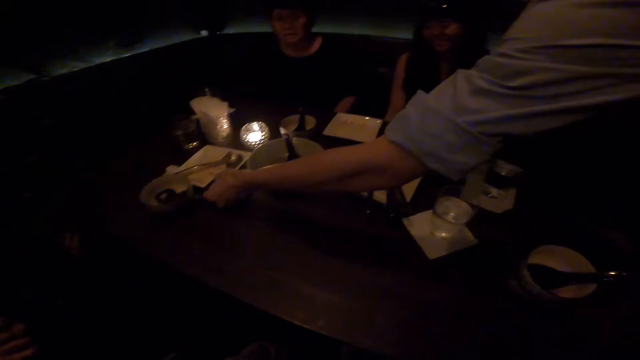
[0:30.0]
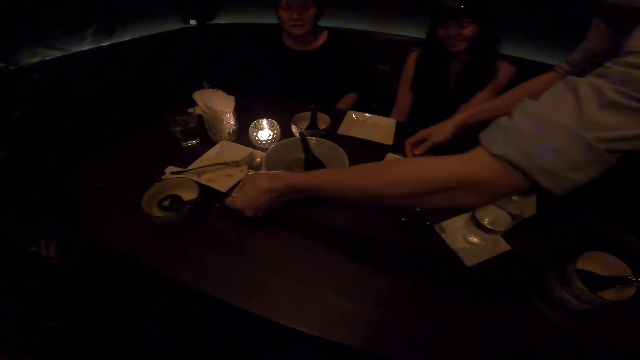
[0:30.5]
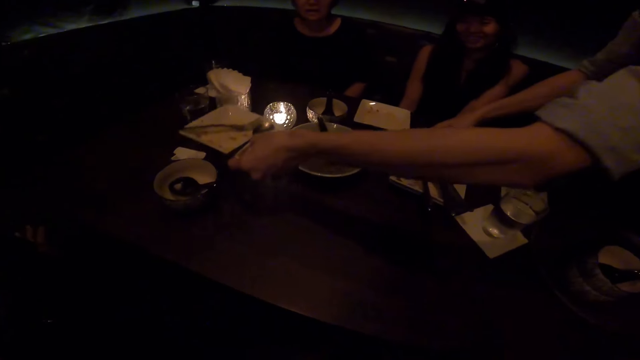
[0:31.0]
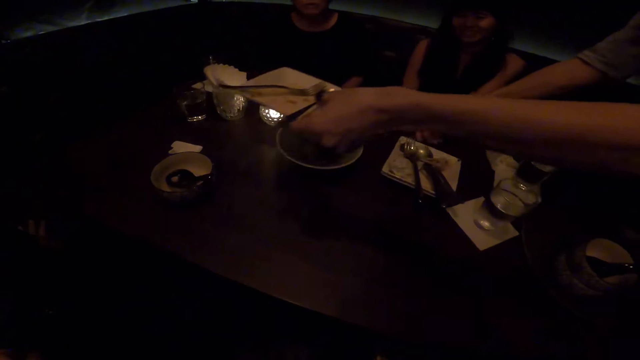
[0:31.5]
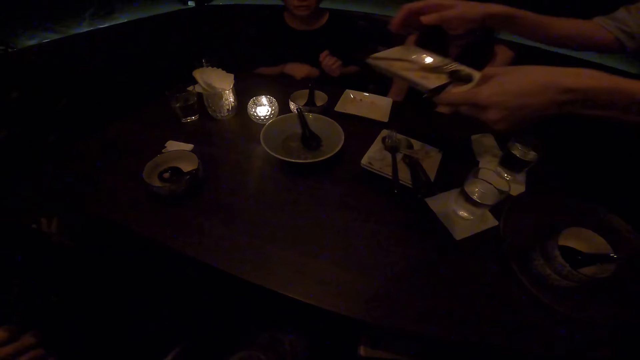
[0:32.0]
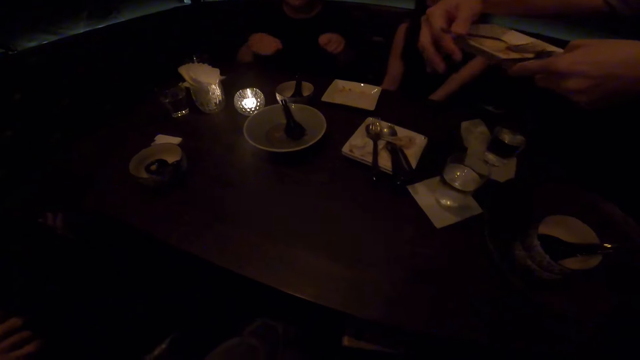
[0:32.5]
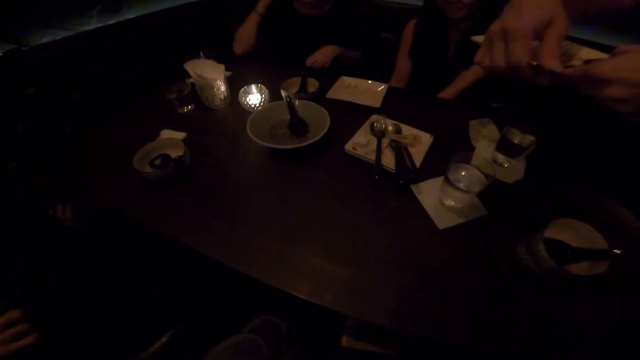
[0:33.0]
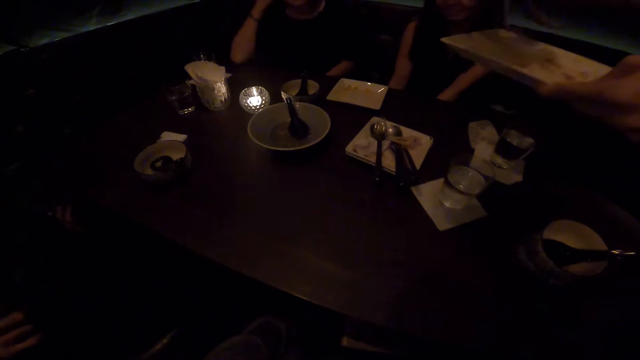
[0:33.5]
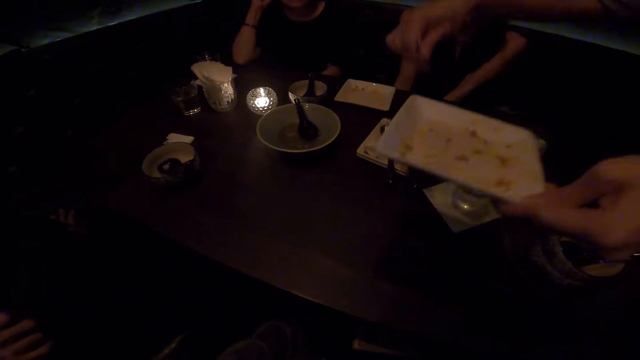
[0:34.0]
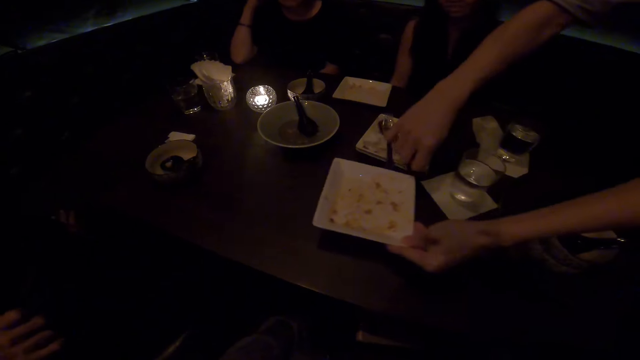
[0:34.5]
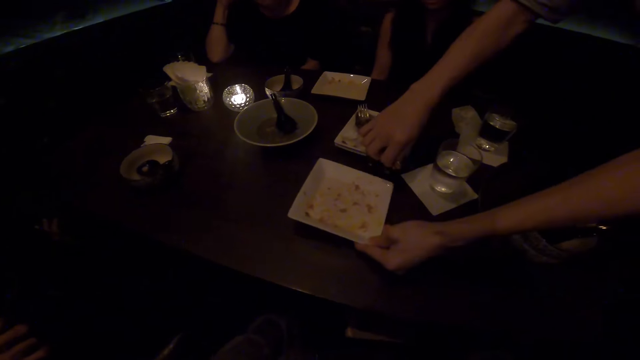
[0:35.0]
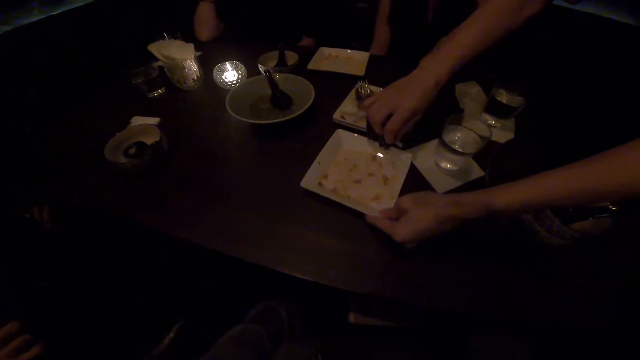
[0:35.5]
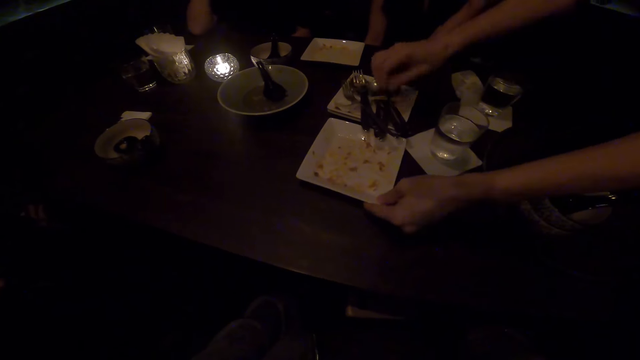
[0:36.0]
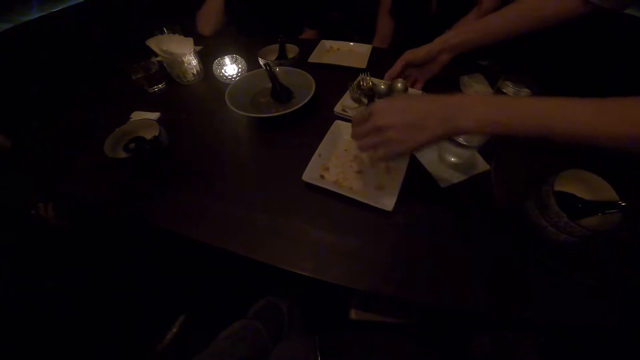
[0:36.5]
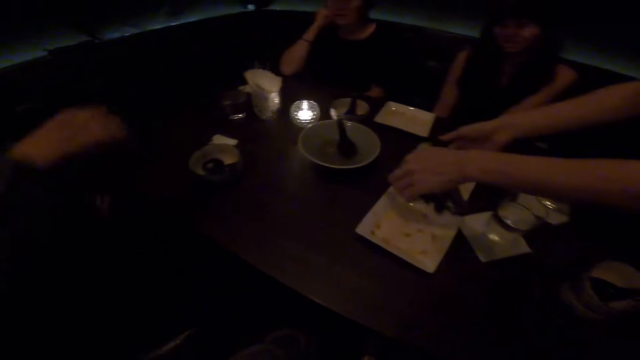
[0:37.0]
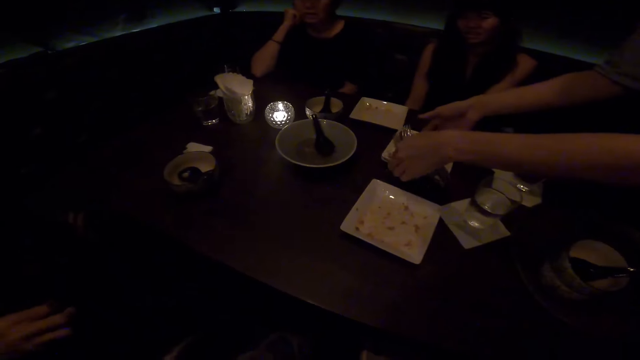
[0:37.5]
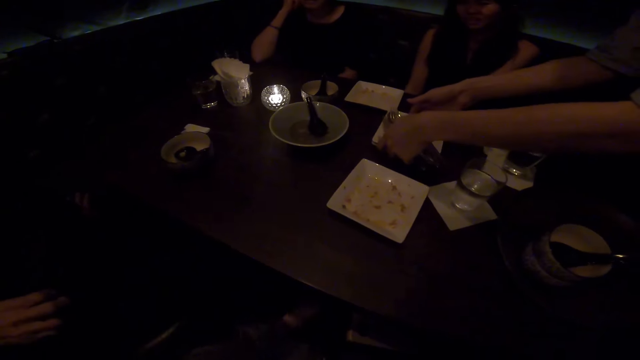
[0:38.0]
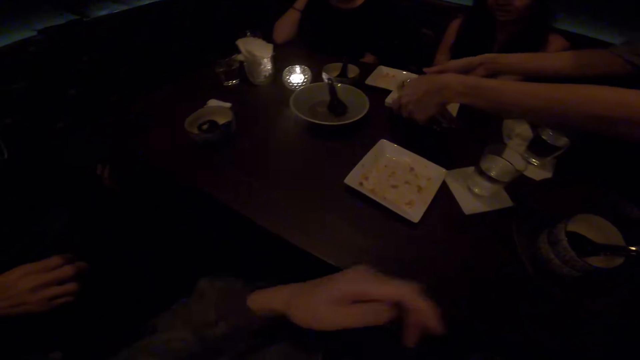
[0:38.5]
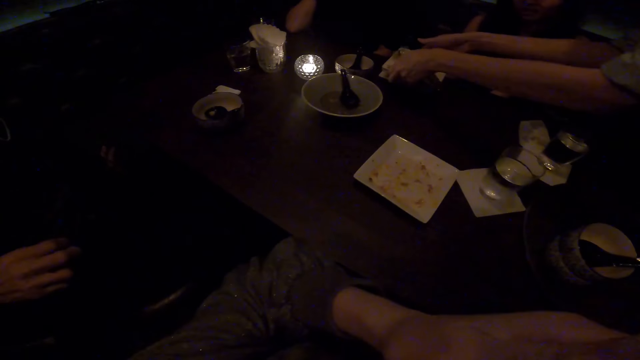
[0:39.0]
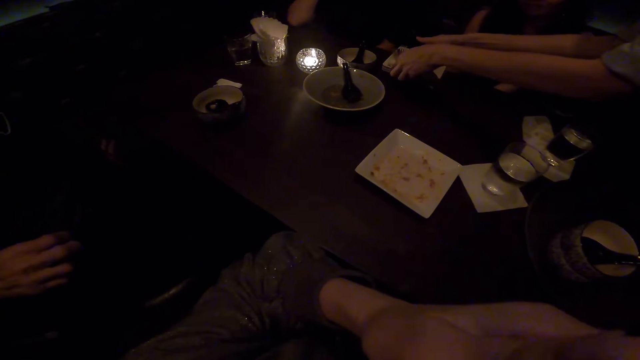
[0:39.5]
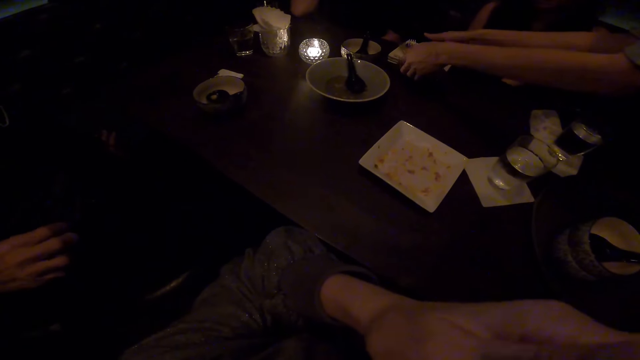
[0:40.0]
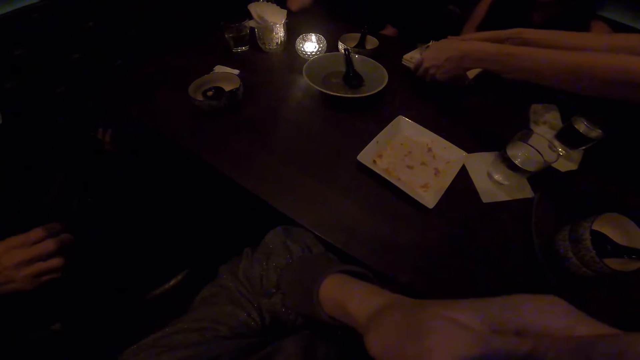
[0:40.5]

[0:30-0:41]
The woman carries a fourth plate. The camera wearer talks. The woman picks up a spoon and a fork from the fourth plate. Another woman rests her elbow on the table. The first woman drops the spoon and fork in the stack of plates. The first woman stacks up the third plate.

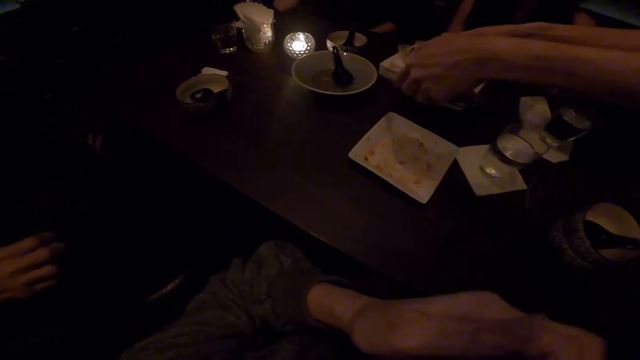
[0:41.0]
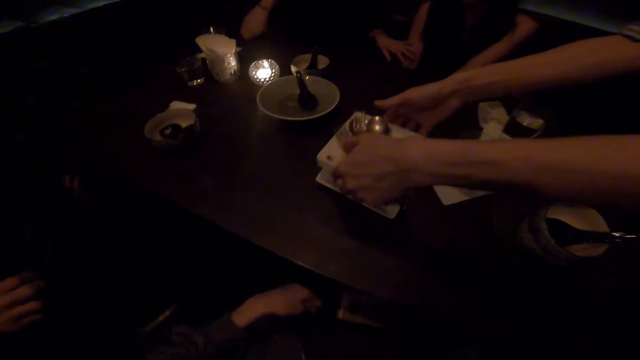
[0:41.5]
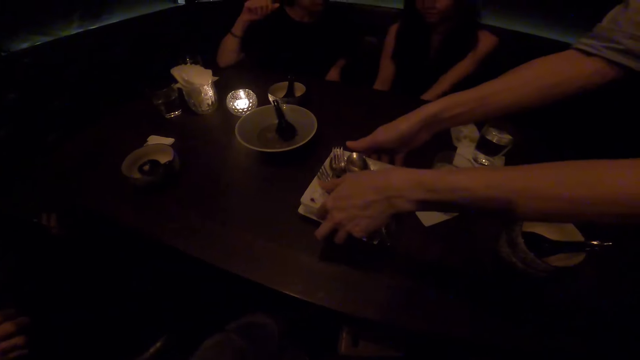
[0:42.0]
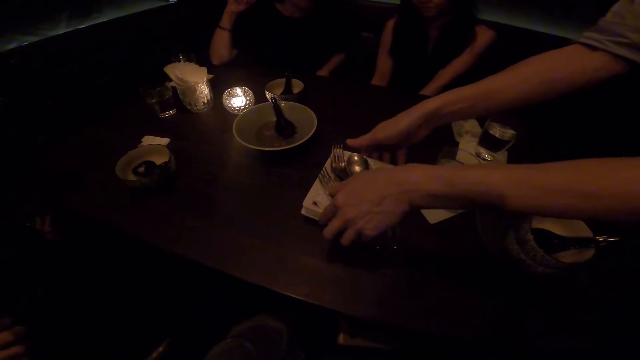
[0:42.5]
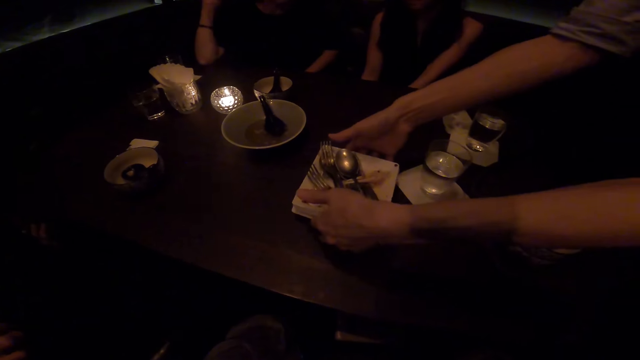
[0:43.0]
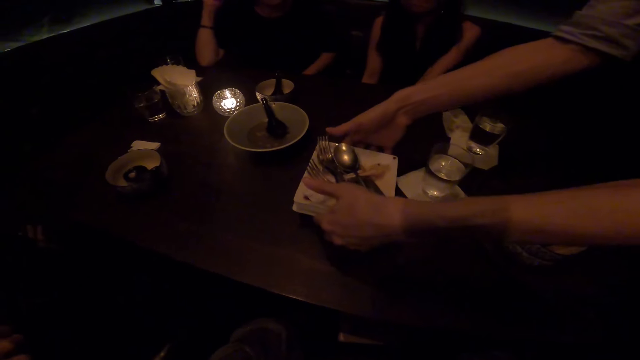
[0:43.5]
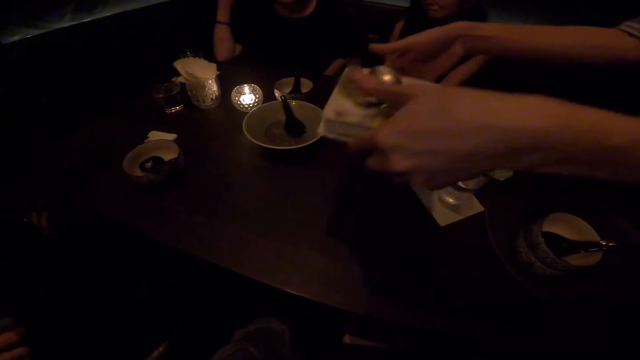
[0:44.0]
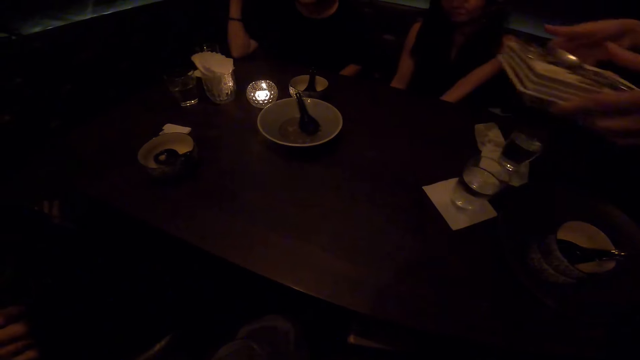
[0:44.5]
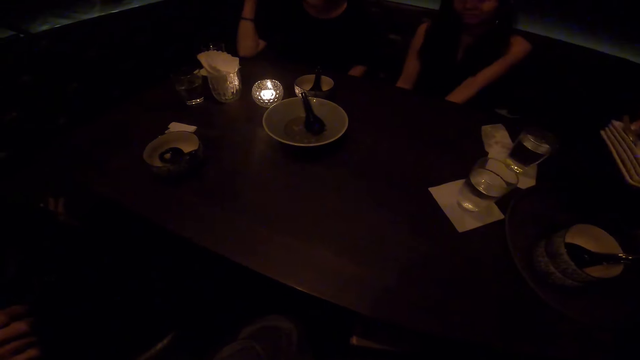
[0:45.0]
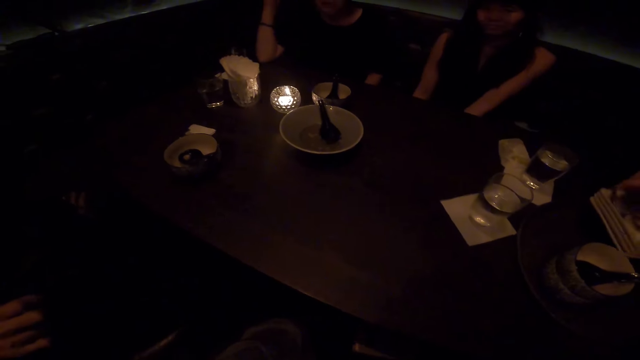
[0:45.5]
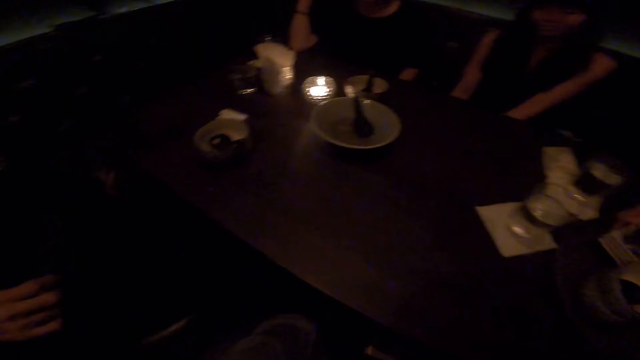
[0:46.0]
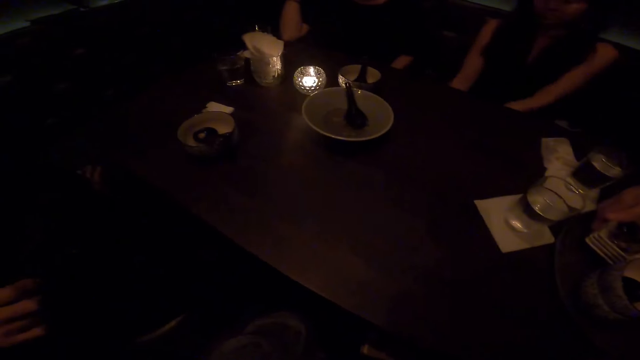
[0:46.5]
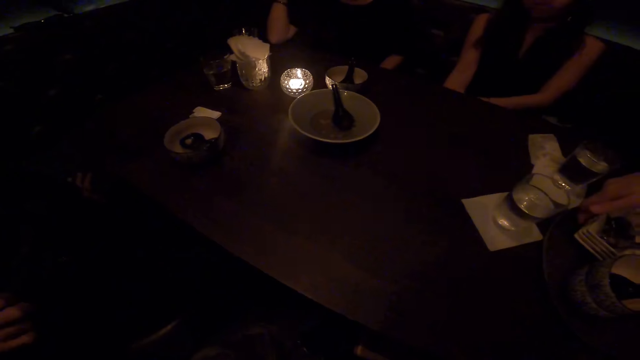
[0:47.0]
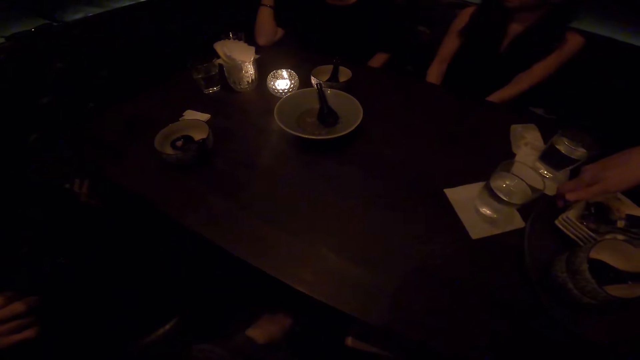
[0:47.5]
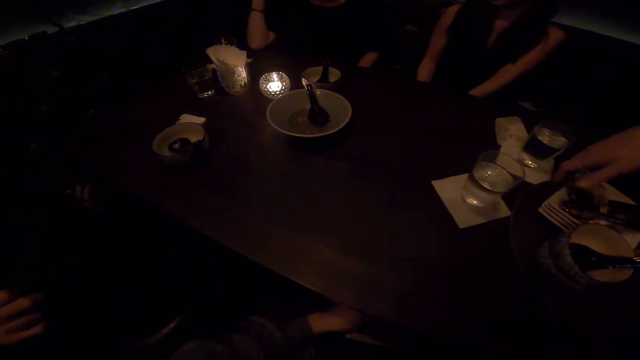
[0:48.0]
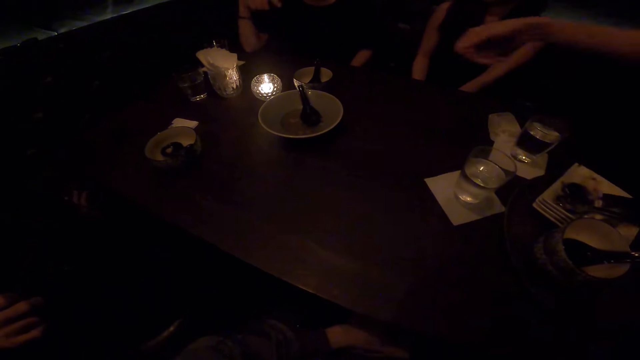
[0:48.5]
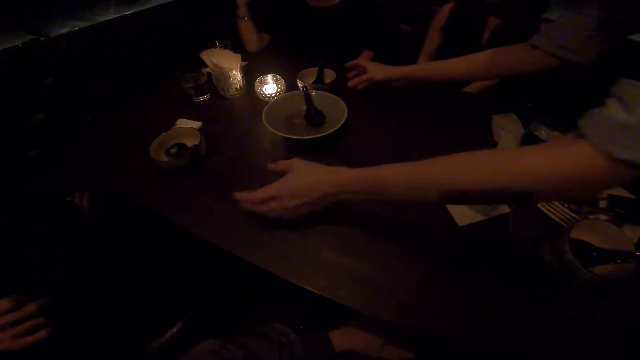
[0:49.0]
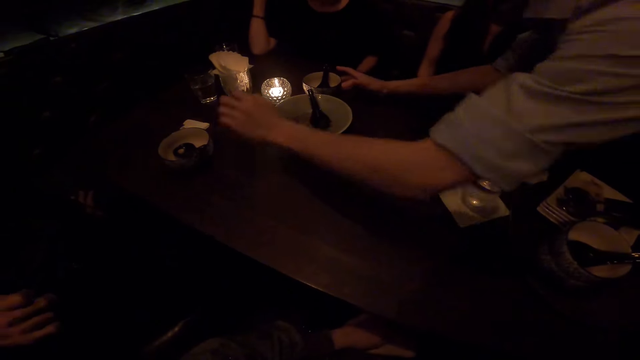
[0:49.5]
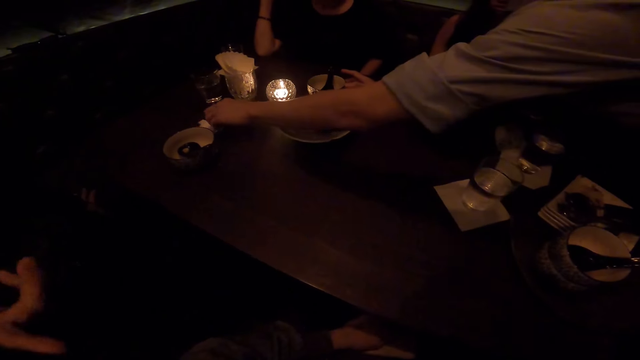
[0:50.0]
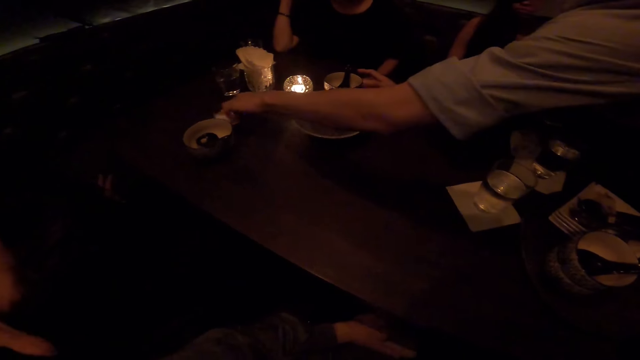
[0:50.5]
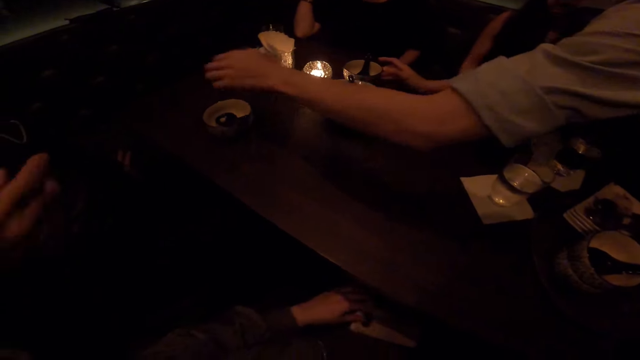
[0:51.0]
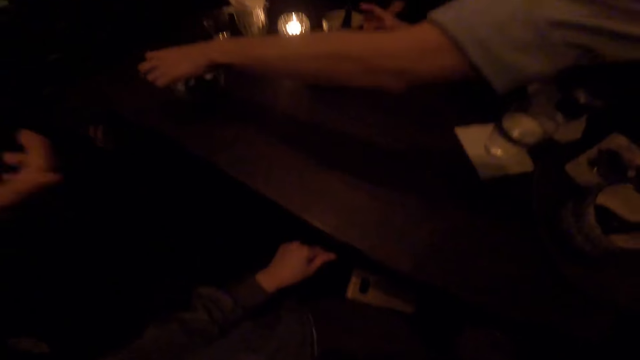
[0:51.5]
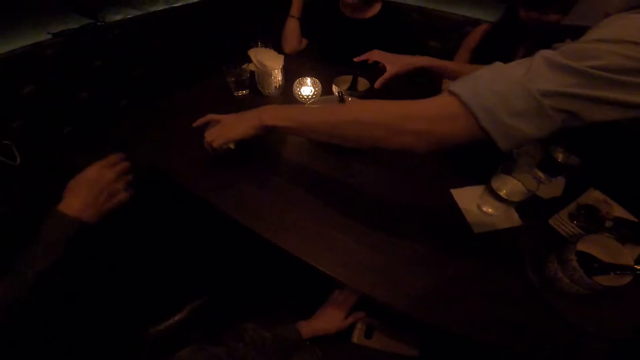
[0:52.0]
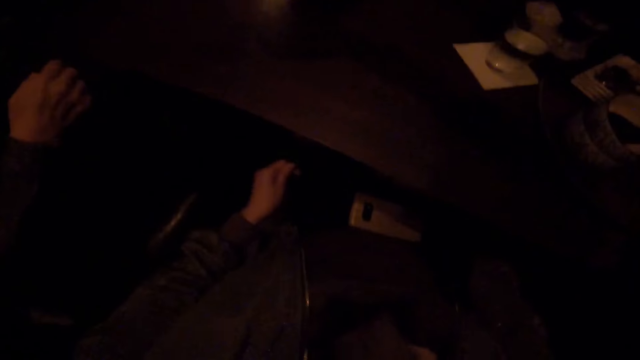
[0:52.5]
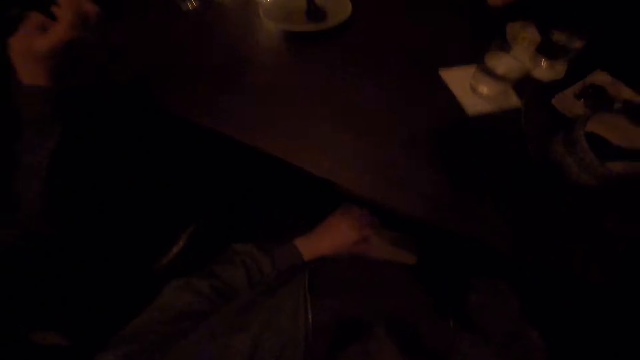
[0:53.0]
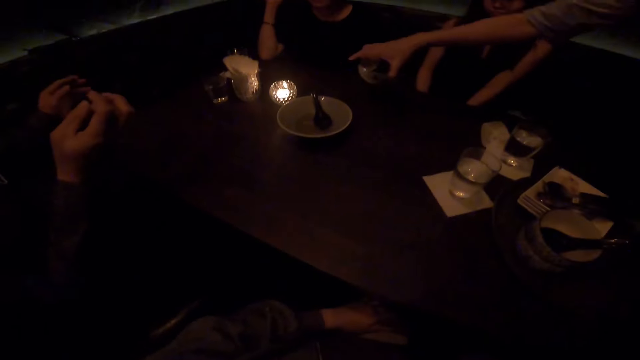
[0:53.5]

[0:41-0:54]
The woman stacks up the fourth plate. The woman collects the plates from the table. The woman places the stack of plates on the tray. The camera wearer talks to another woman. The first woman throws away a piece of tissue paper. A man talks to the camera wearer. The first woman picks up two small bowls from the table.
